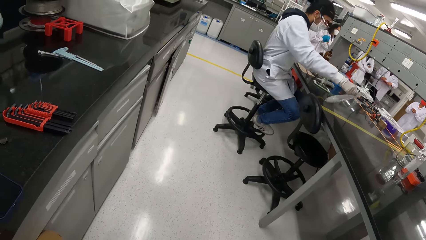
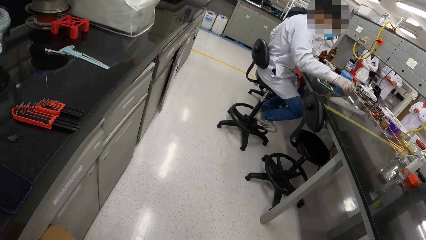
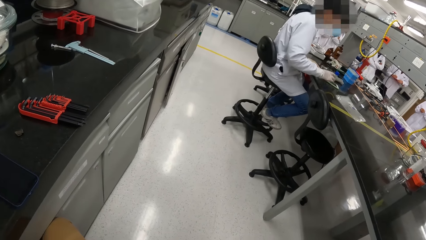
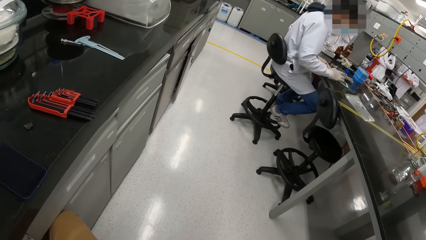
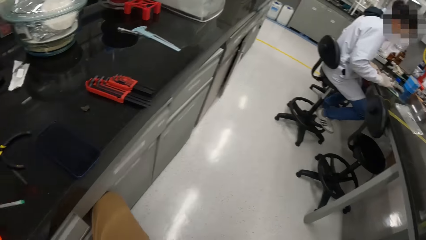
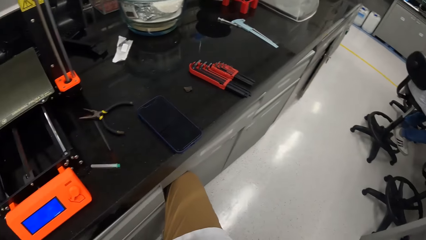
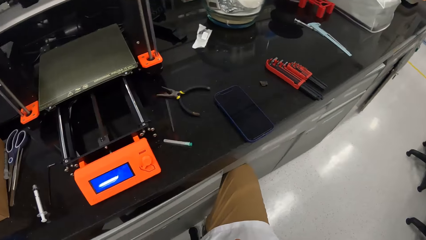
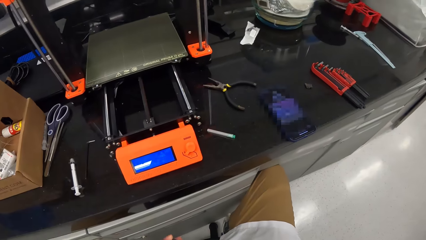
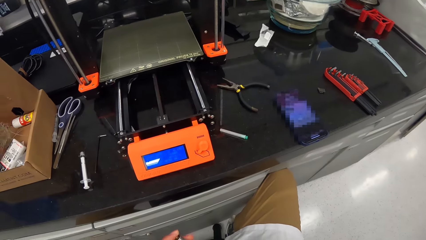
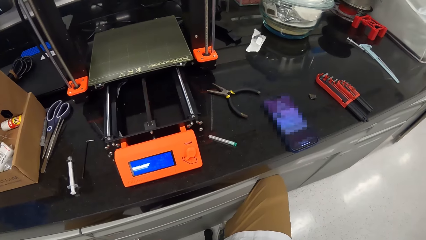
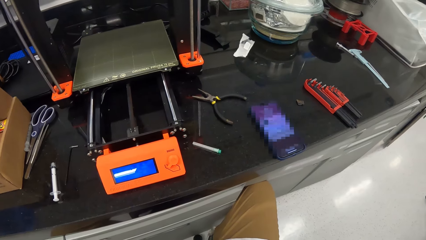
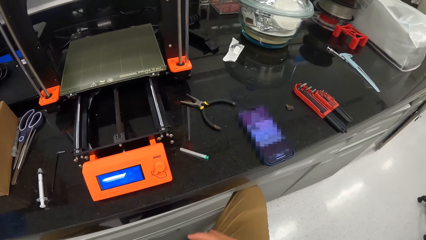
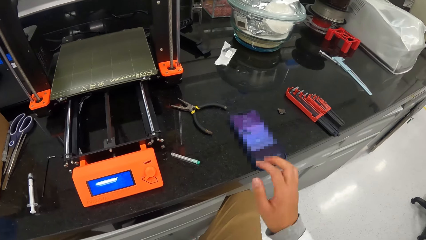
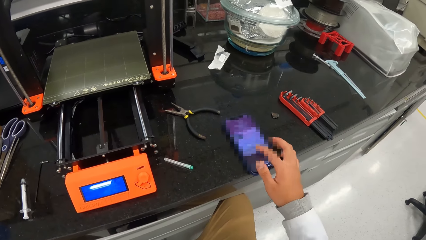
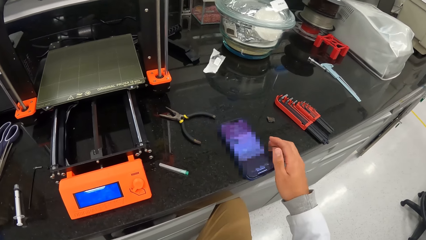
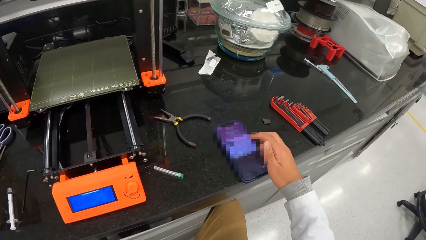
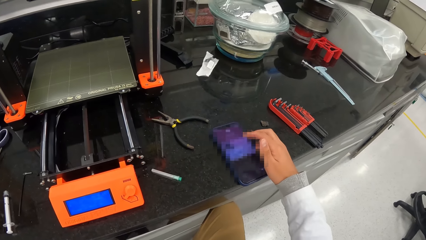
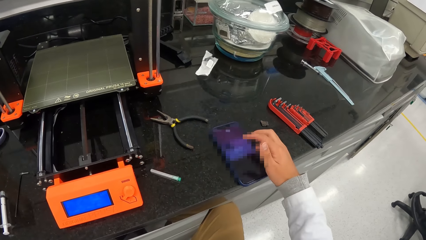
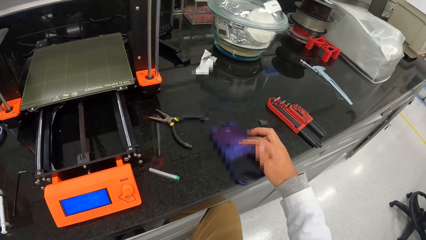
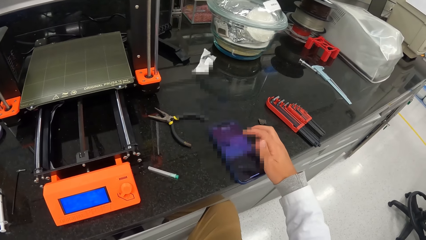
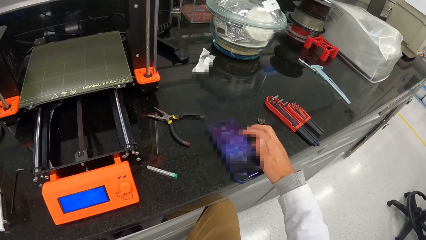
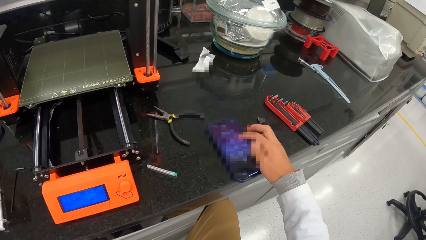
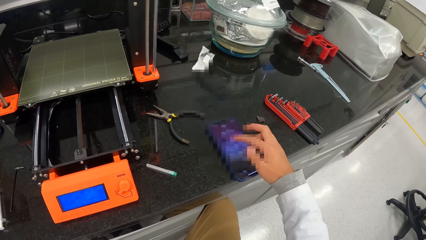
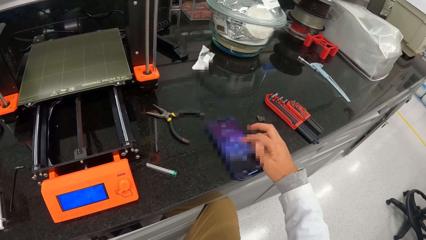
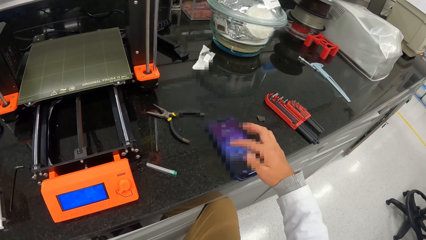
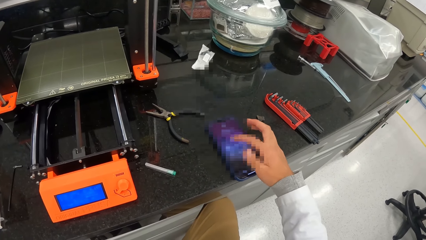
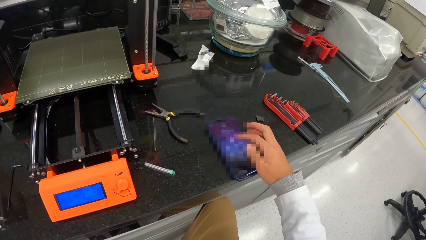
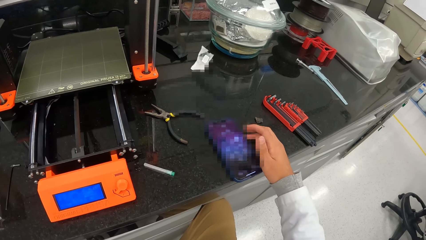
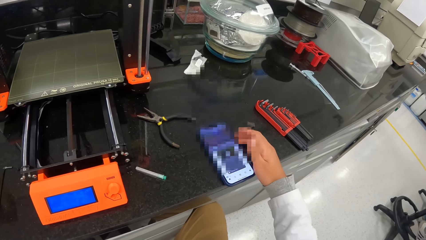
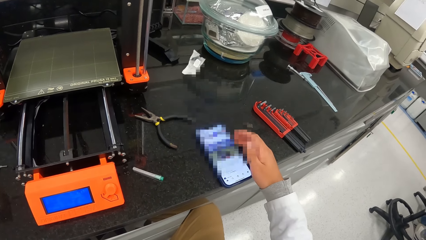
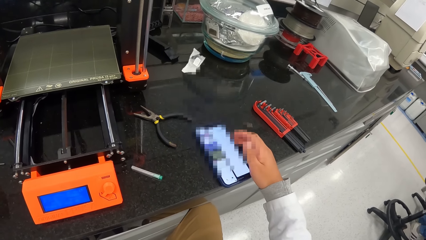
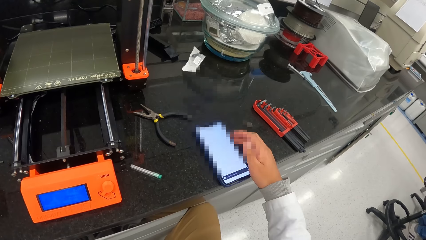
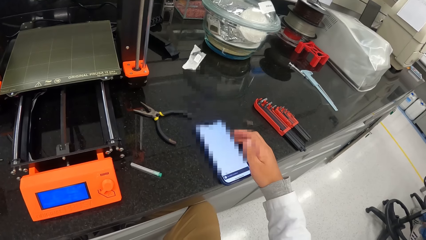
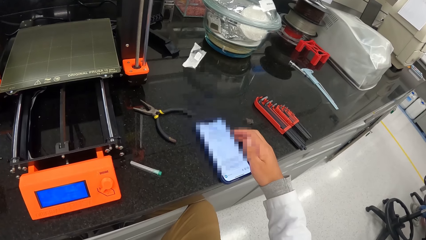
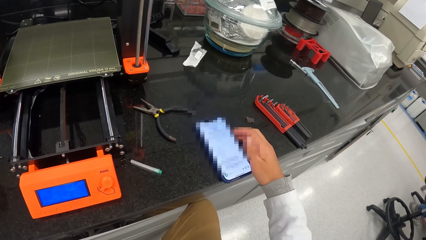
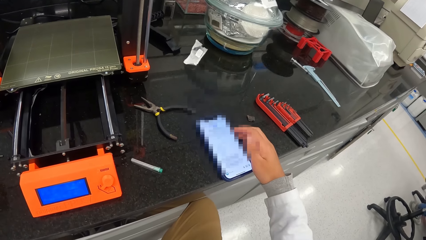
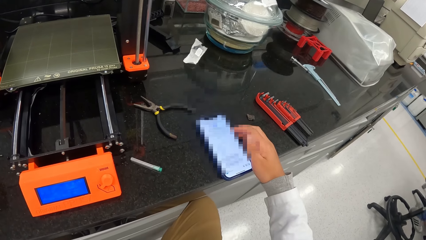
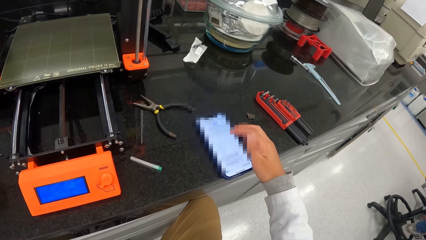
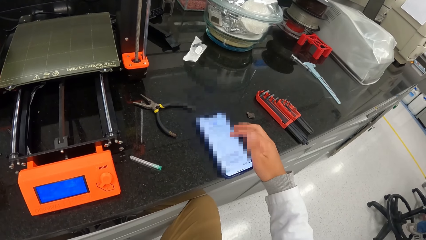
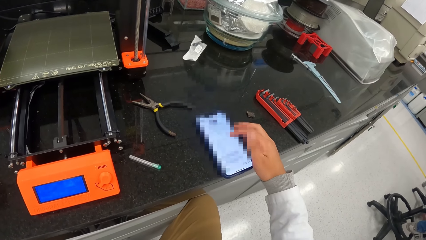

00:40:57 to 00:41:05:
A man drops a nylon on the table with his right hand. The man operates a phone with his right hand. The camera wearer looks around. He operates the phone on the table with his right hand.

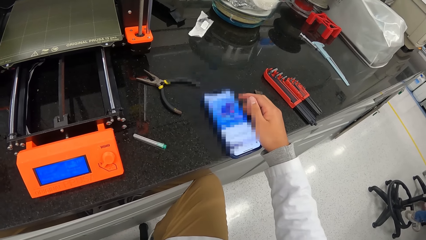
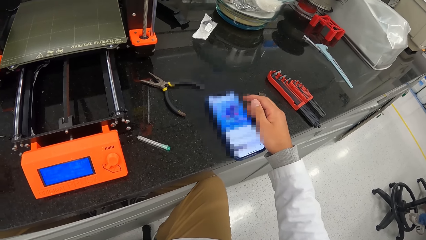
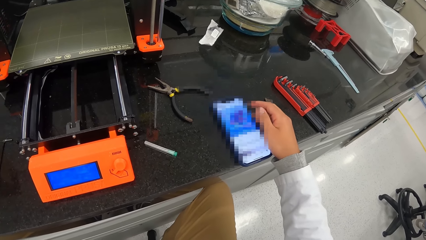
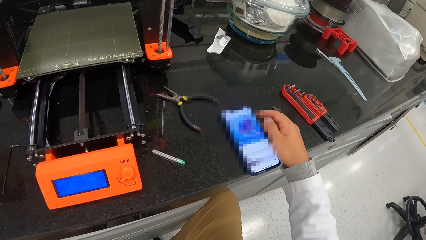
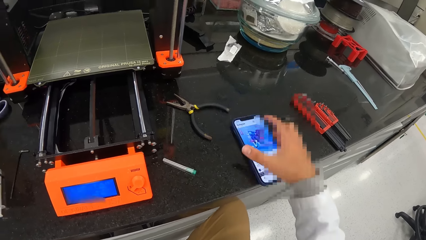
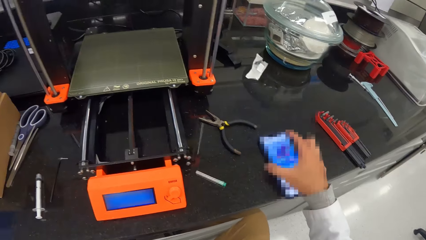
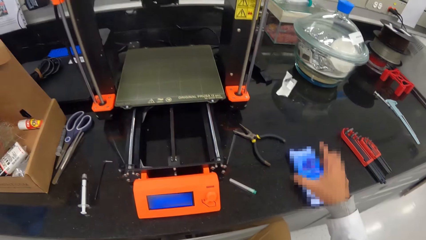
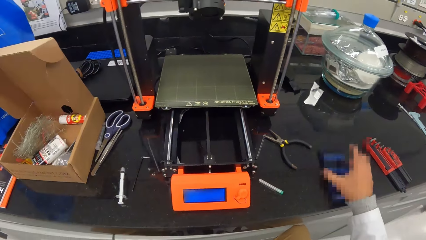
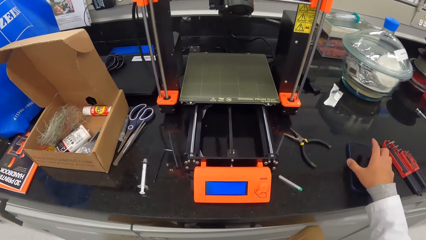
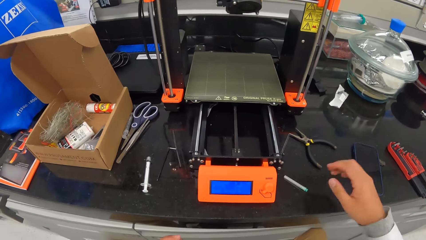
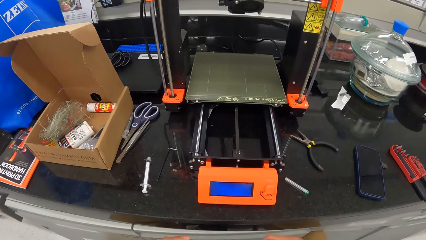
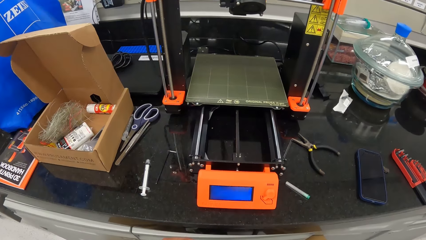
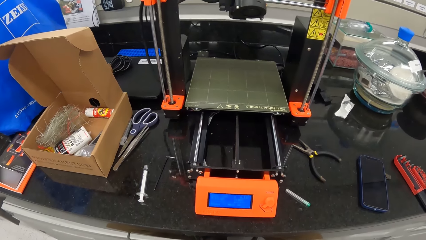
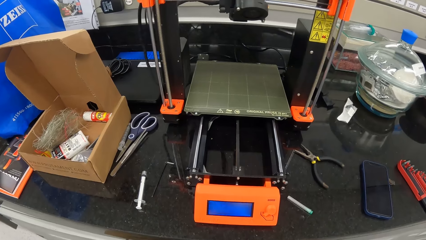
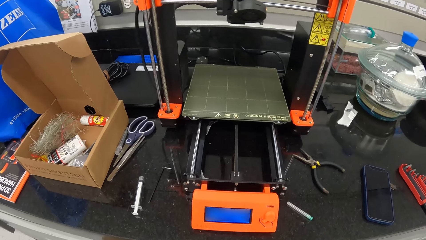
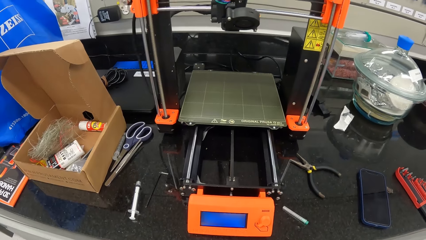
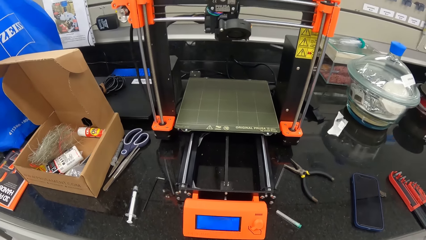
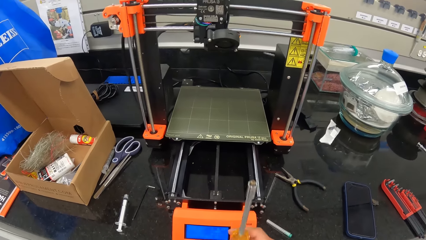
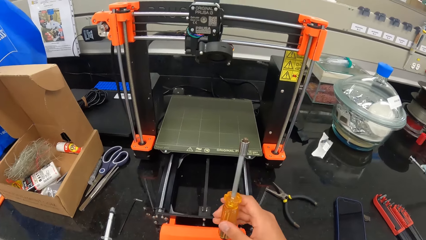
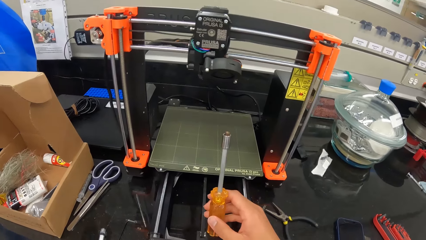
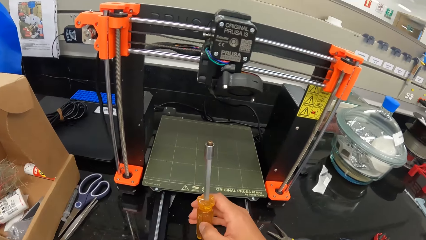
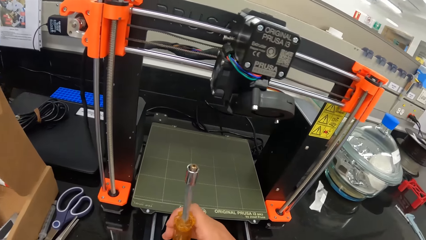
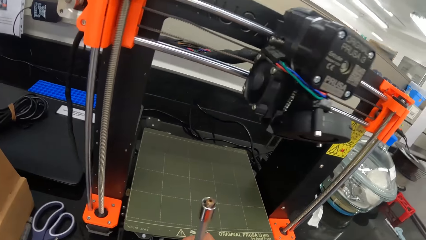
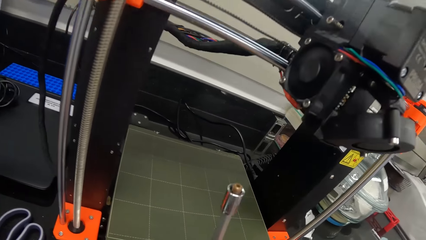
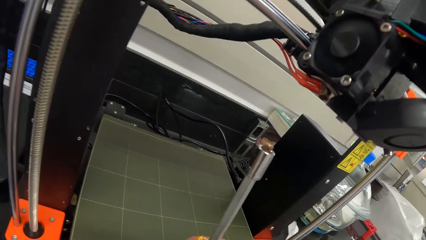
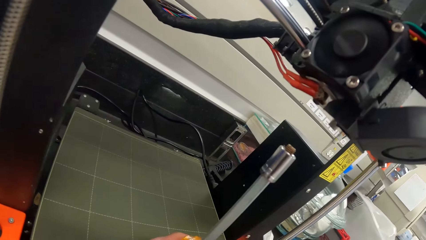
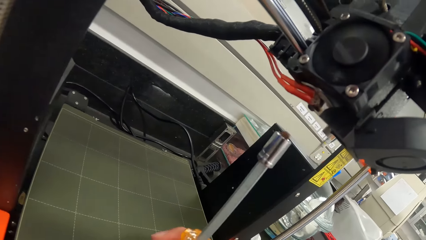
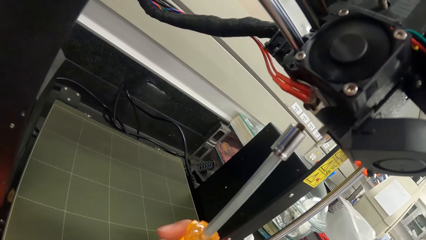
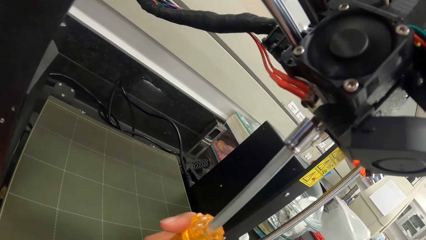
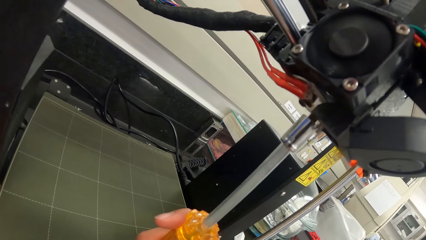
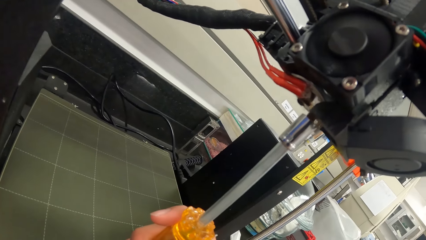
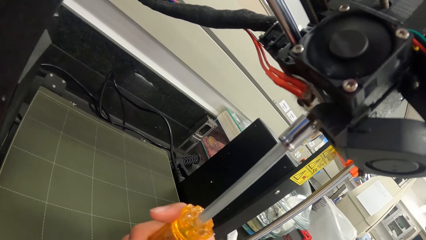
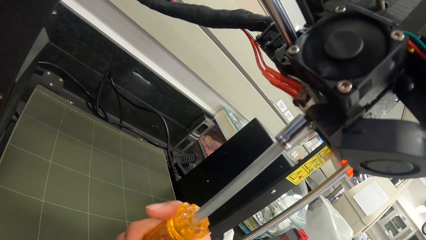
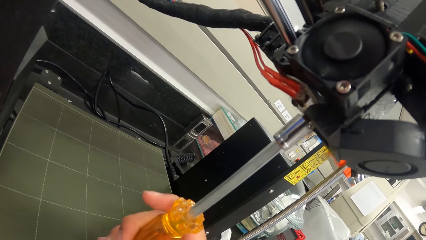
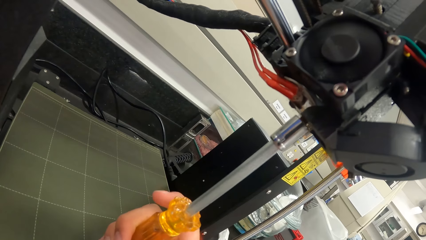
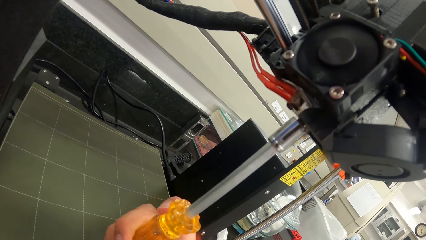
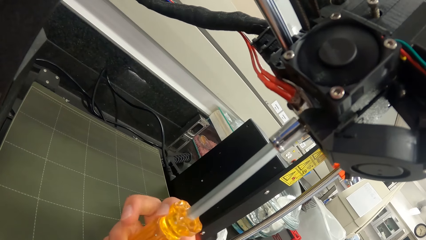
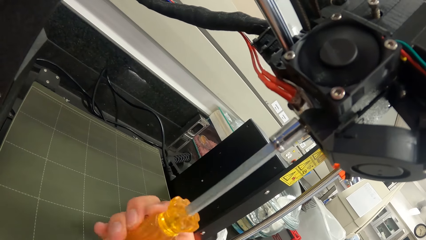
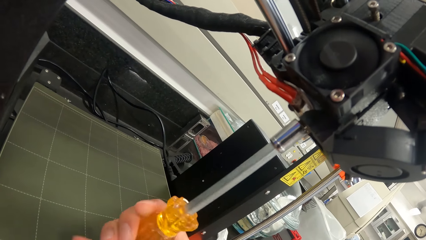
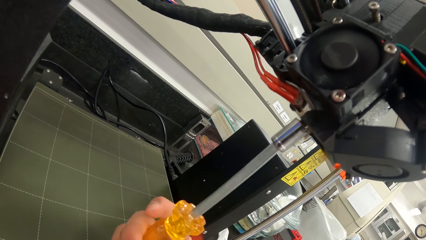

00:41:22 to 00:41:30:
The camera wearer switches the phone off. He holds the hex screwdriver in his right hand. He inserts the bolt in the hex screwdriver into a cartridge of a mini printer with his right hand. He fixes the nozzle to the Prusa machine. He screws the bolt into the cartridge of the mini printer with the hex screwdriver in his right hand.
